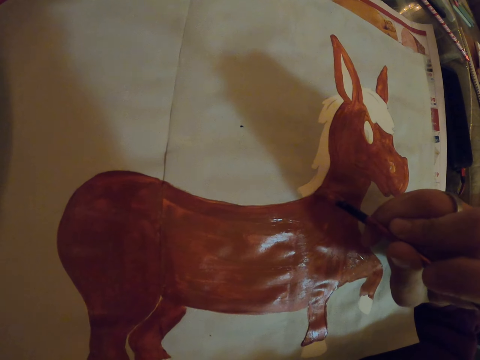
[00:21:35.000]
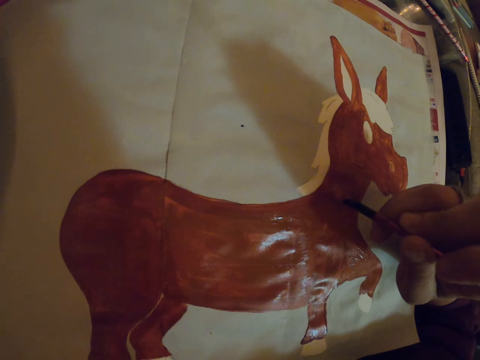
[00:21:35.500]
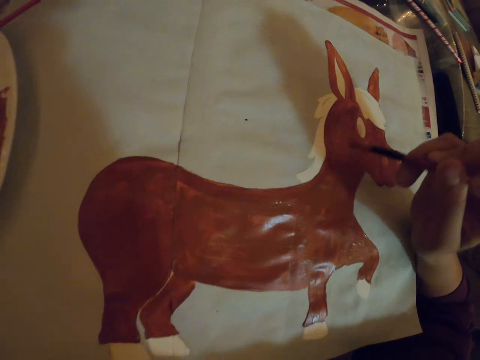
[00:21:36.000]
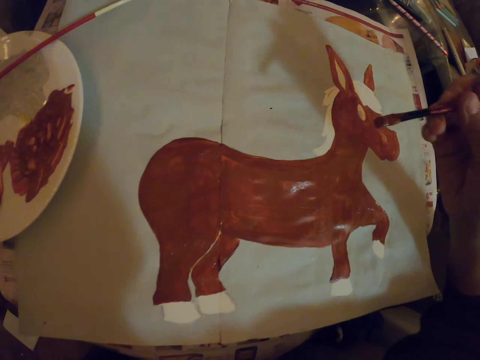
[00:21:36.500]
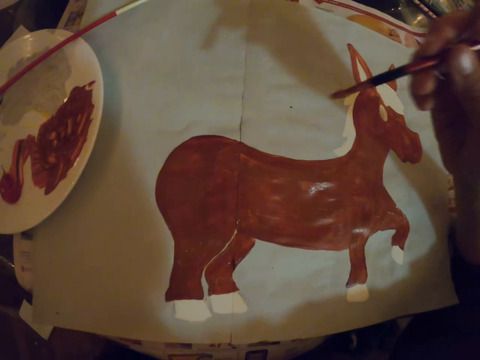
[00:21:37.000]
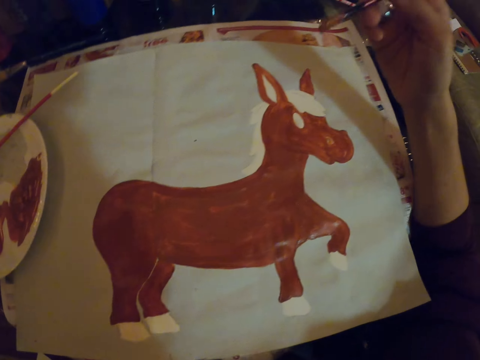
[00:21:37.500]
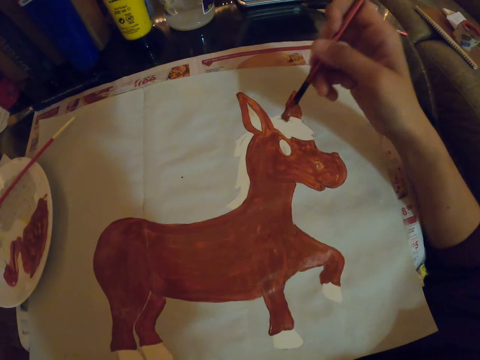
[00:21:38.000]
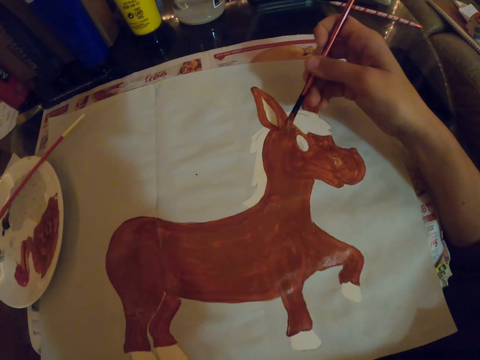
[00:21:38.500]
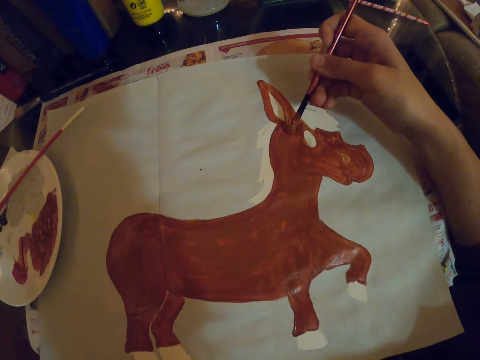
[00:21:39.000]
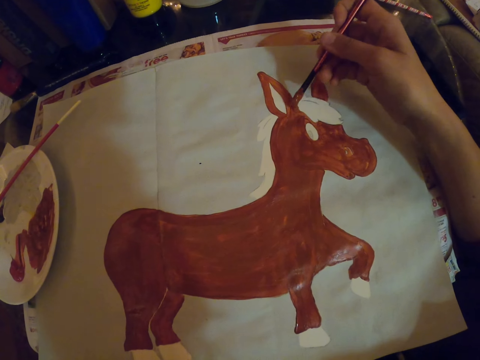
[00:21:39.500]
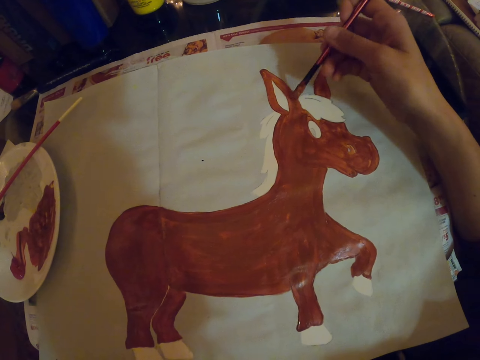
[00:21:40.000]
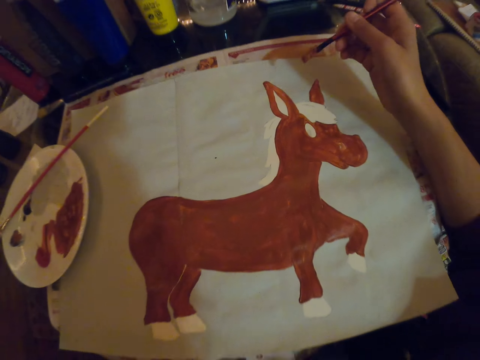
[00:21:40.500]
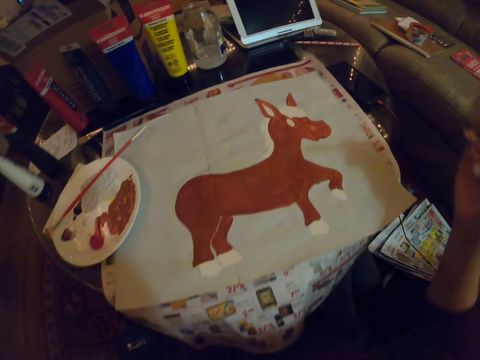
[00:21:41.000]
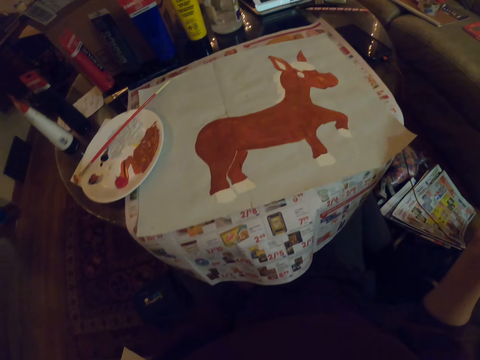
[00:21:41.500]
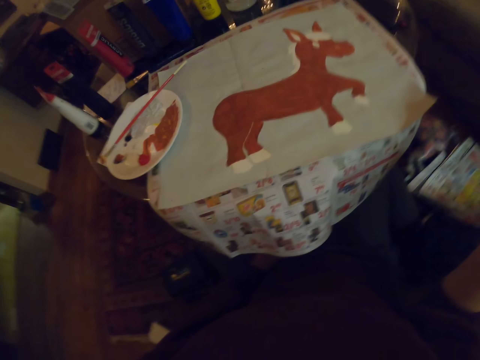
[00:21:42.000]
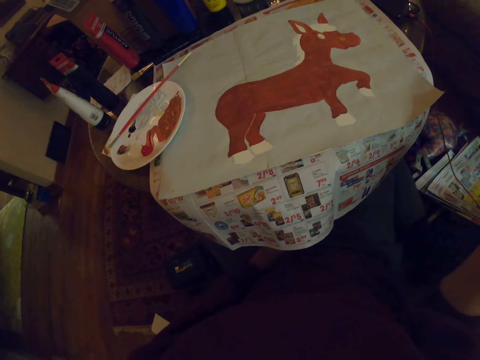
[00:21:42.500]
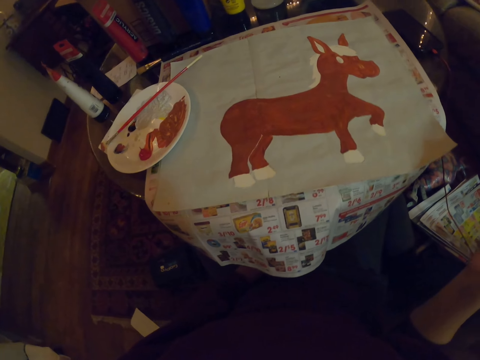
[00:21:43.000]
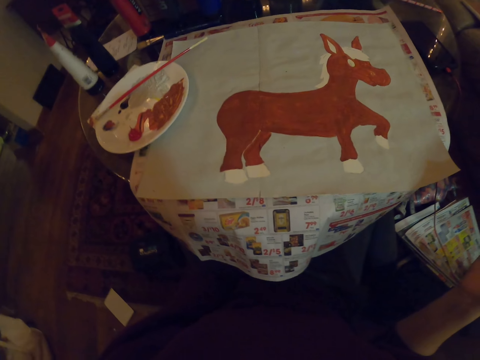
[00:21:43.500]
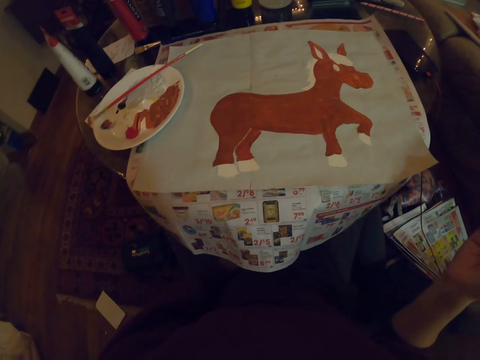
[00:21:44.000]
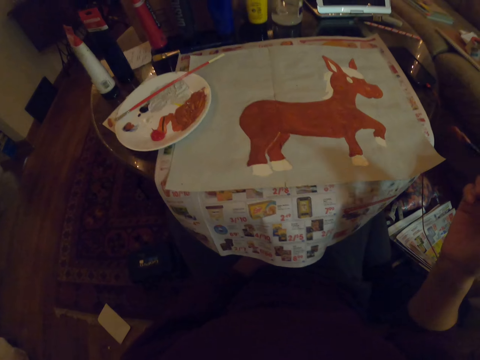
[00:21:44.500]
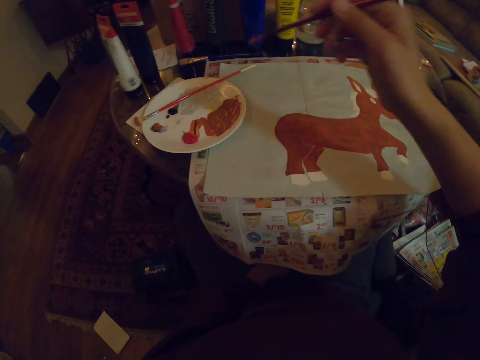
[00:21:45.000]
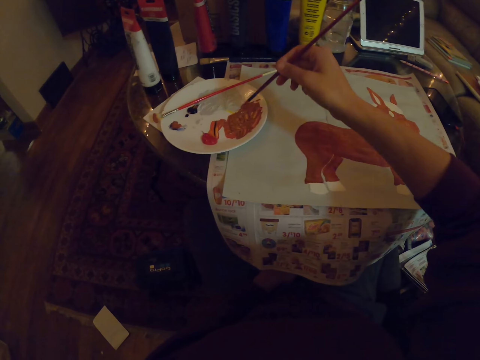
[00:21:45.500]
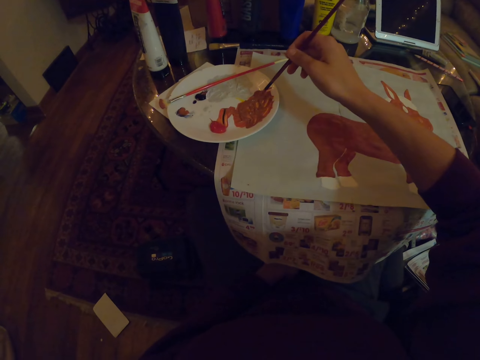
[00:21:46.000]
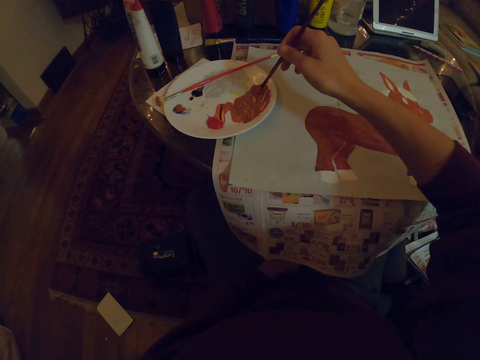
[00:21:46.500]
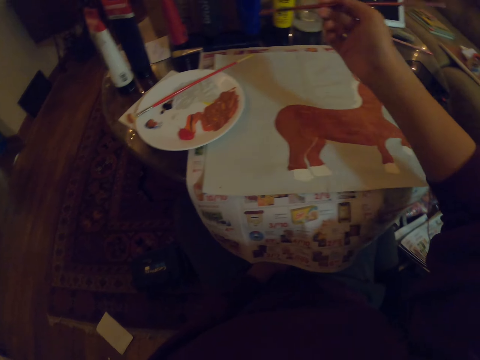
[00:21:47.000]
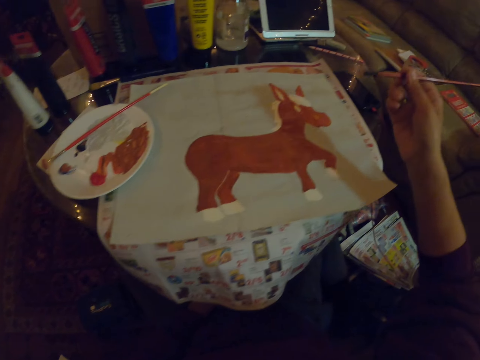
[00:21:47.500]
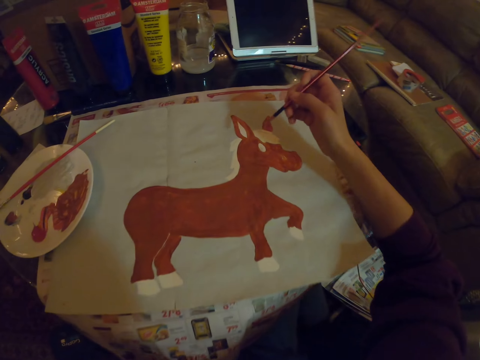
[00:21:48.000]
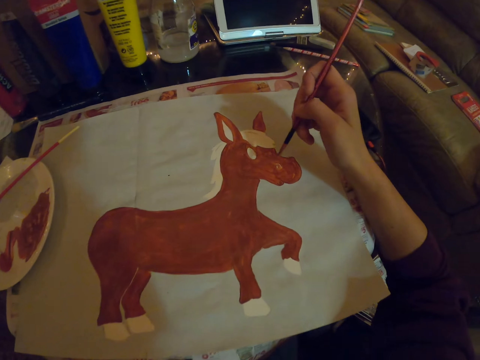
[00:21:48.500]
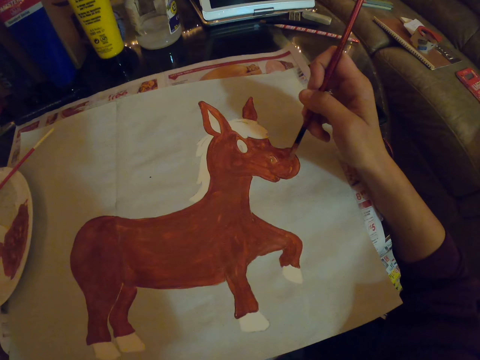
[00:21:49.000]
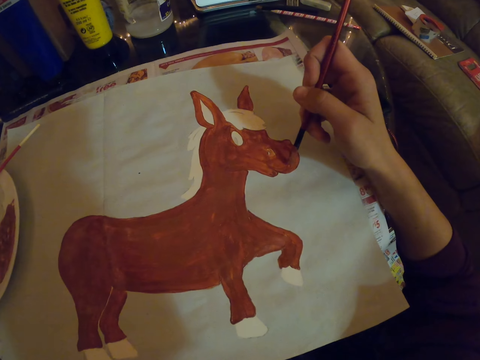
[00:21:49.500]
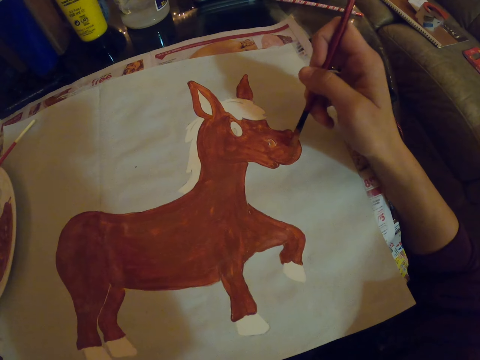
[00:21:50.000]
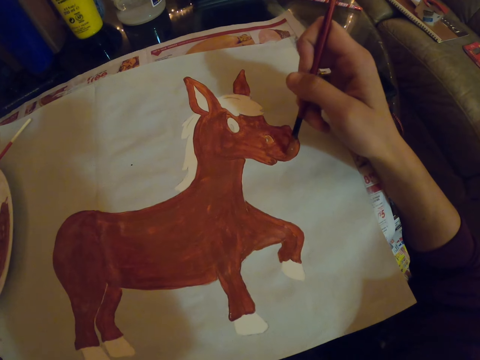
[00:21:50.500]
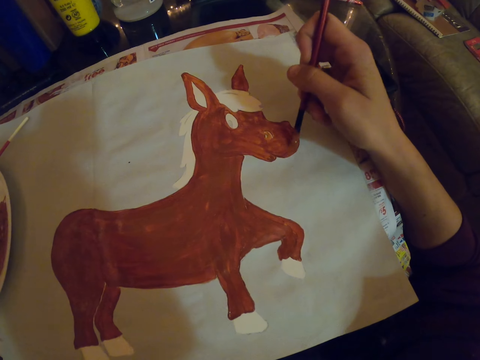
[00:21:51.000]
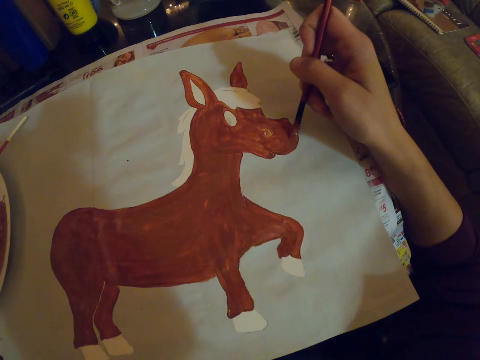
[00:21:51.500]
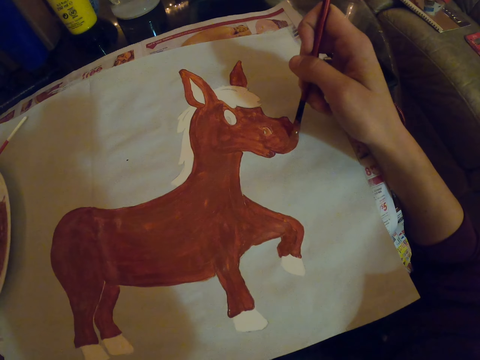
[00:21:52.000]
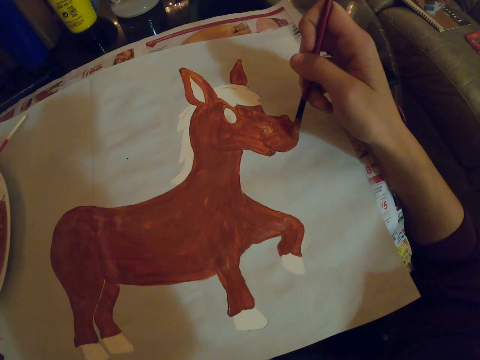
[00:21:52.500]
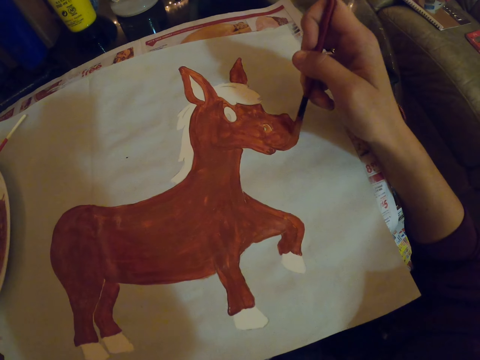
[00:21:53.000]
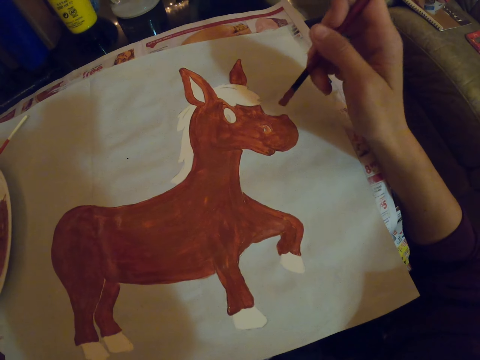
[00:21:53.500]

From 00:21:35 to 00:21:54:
The camera wearer pauses. They repaint the sketch. They pause. They look around. They dip the paint brush in the paint. They repaint the sketch on a paper.

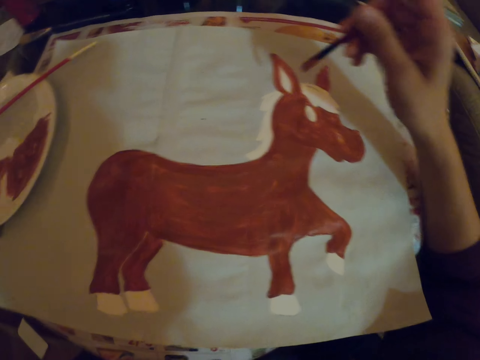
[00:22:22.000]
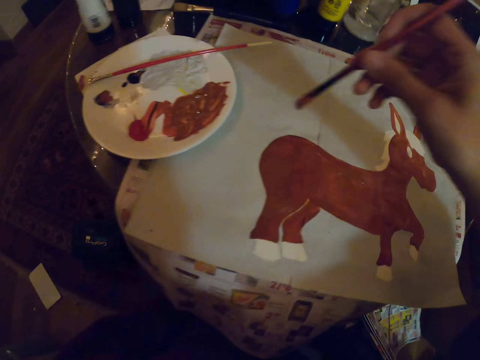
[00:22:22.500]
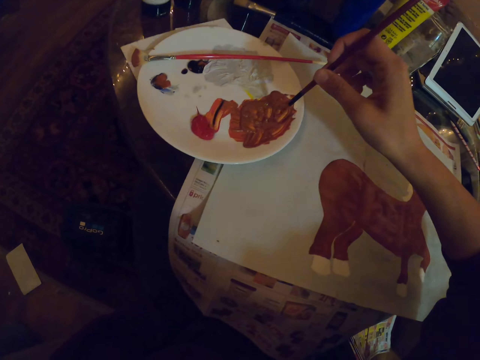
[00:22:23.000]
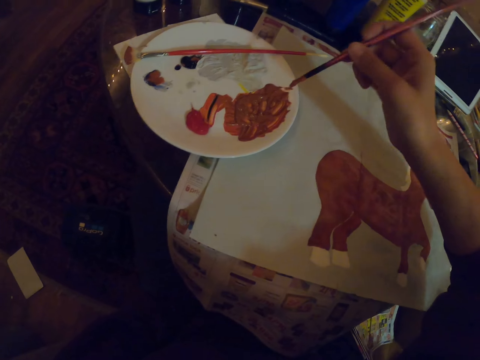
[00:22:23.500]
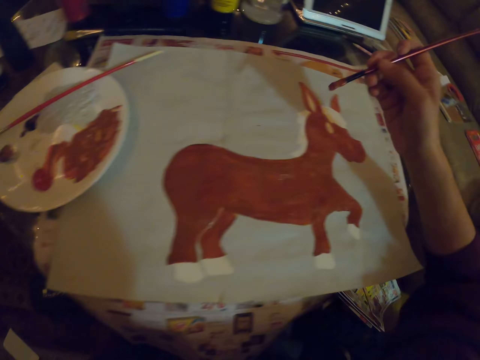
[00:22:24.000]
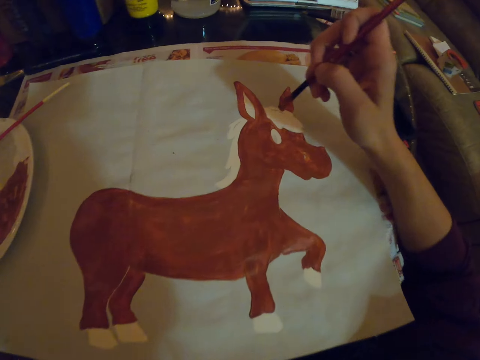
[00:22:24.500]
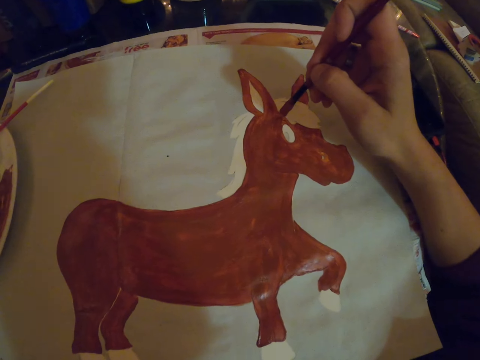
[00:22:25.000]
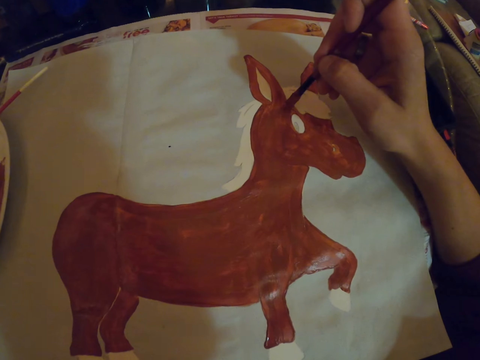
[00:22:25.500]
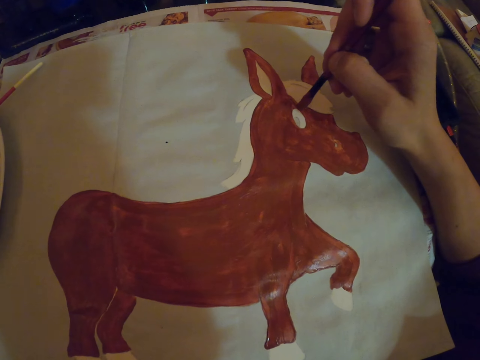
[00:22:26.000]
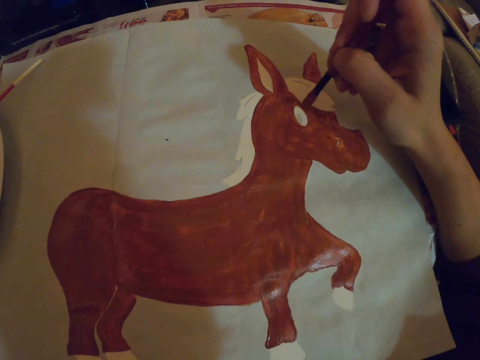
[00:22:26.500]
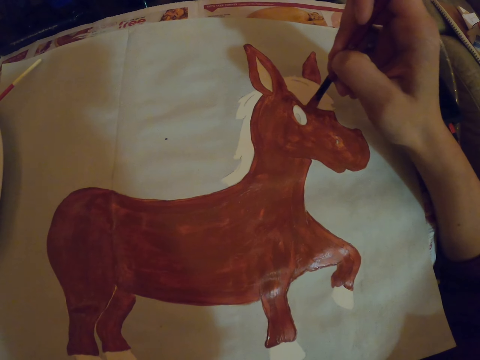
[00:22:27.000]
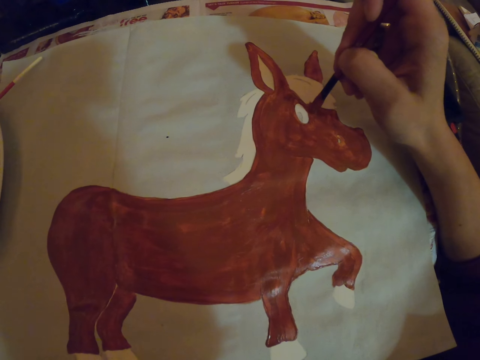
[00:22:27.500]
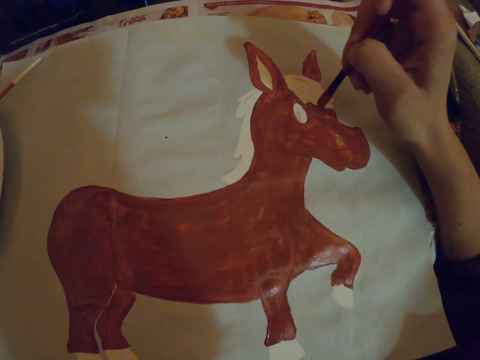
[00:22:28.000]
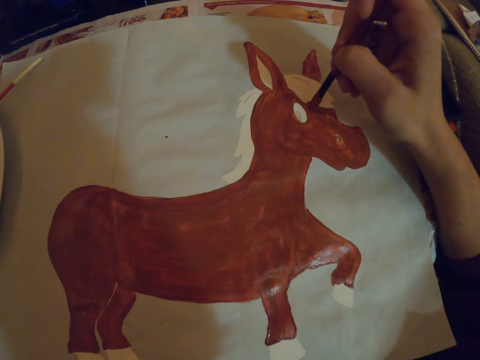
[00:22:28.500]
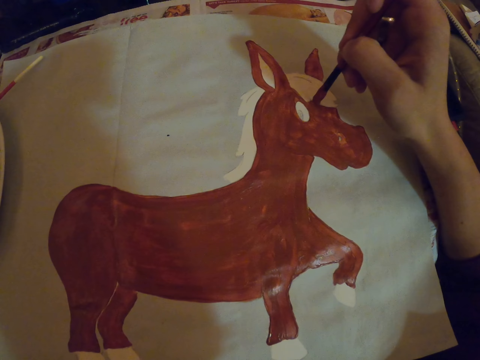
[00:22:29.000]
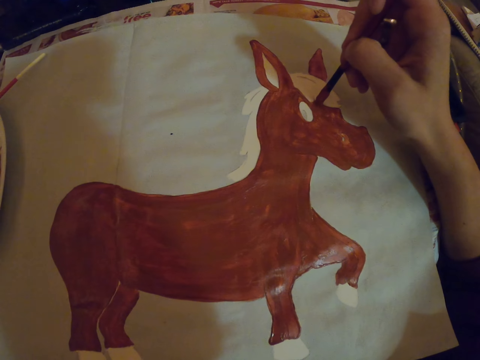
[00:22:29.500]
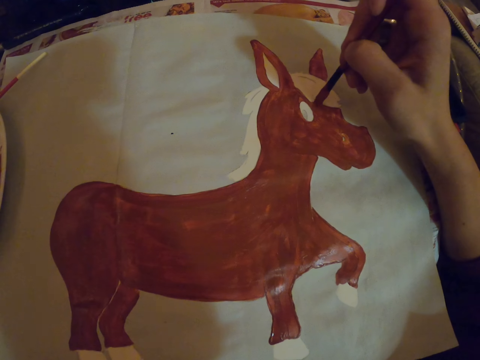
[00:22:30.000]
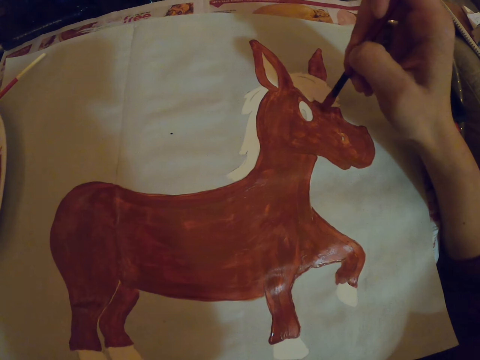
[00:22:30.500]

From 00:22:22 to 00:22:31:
The camera wearer dips the paint brush in the paint. They repaint the sketch on a paper.
